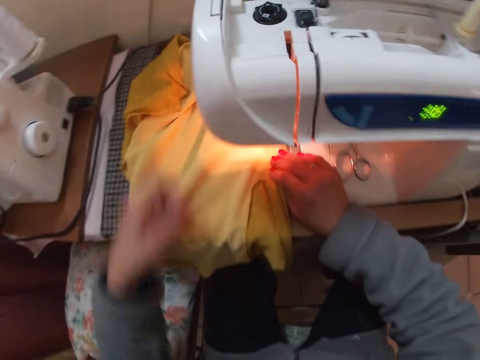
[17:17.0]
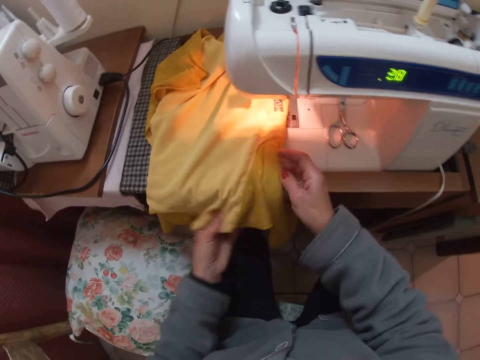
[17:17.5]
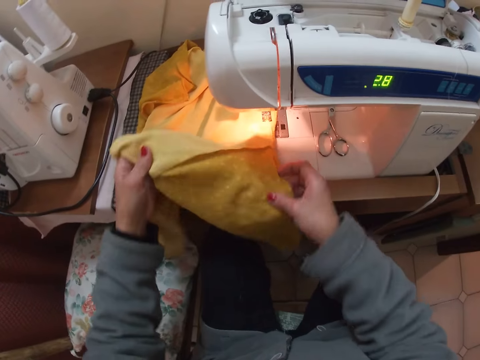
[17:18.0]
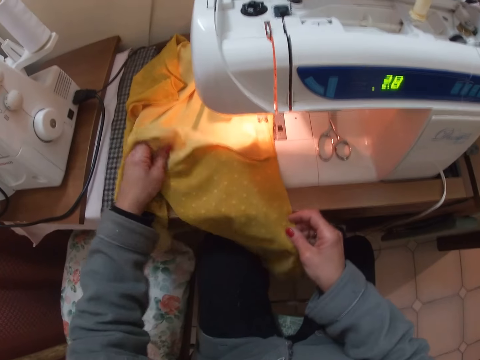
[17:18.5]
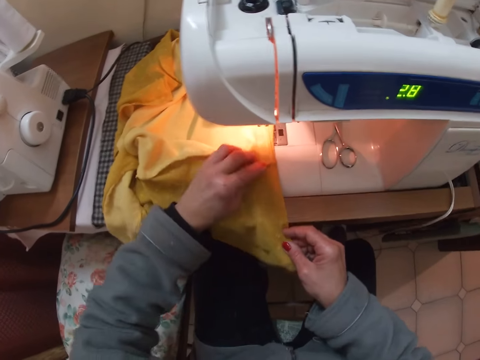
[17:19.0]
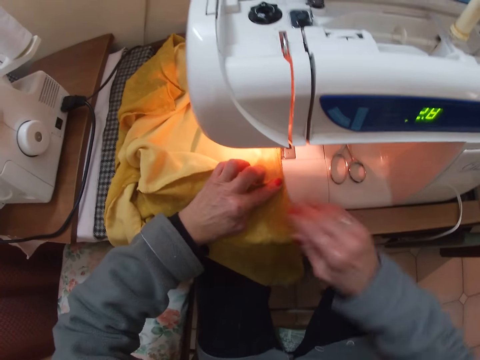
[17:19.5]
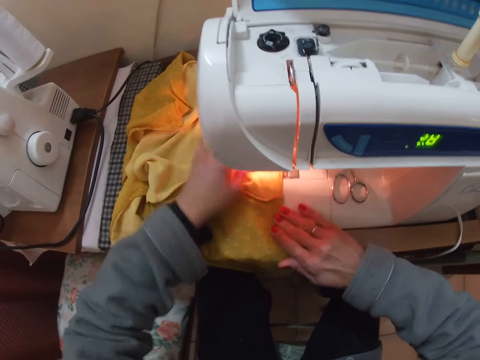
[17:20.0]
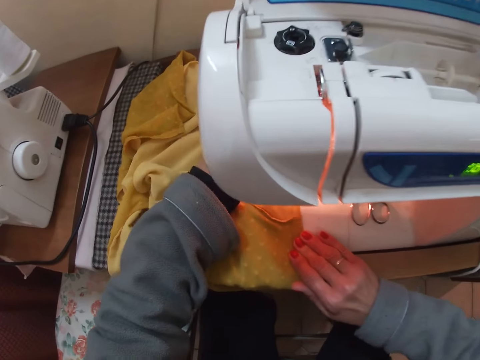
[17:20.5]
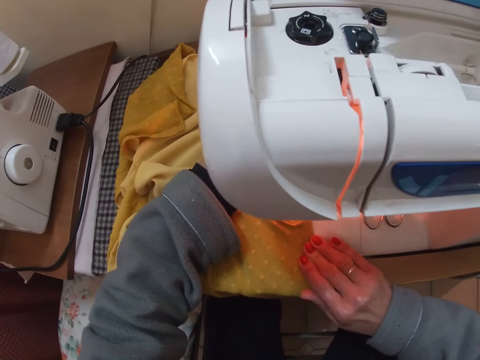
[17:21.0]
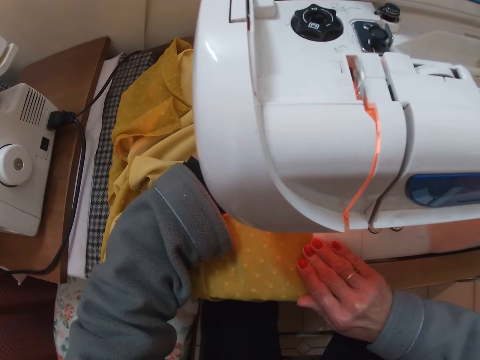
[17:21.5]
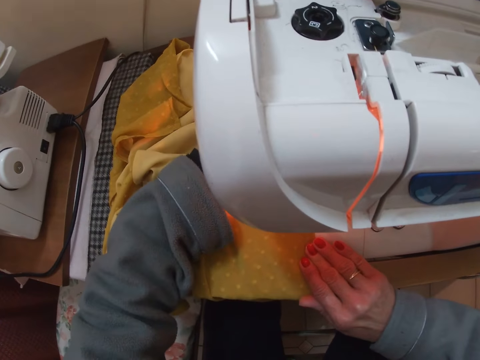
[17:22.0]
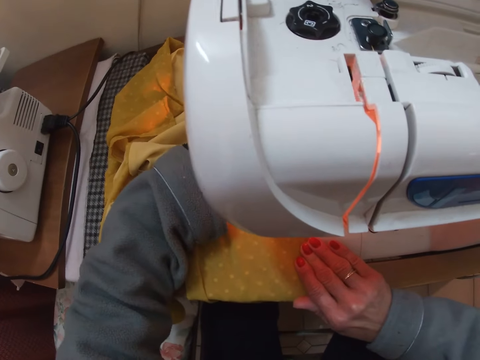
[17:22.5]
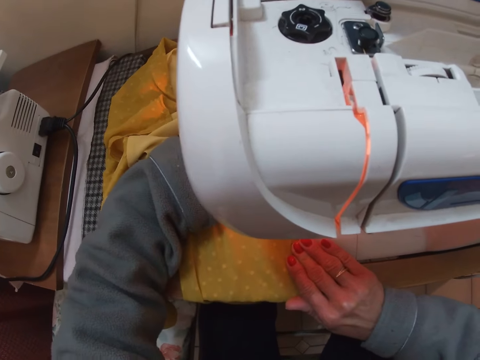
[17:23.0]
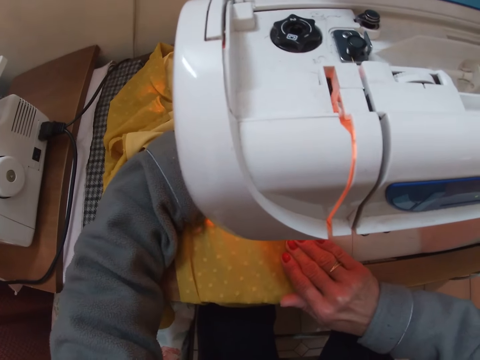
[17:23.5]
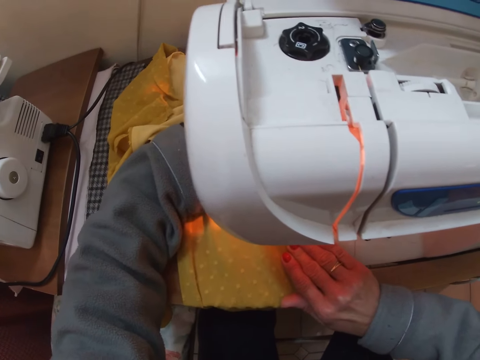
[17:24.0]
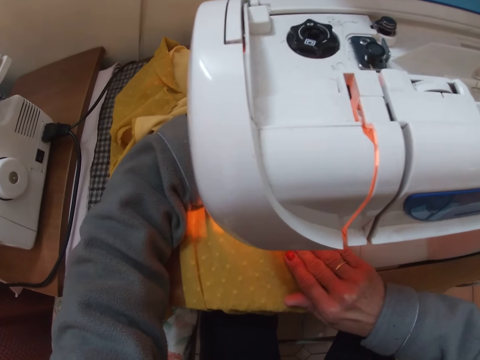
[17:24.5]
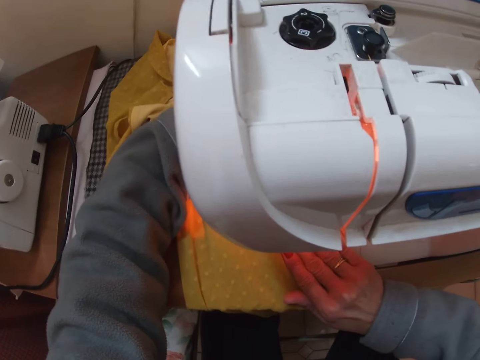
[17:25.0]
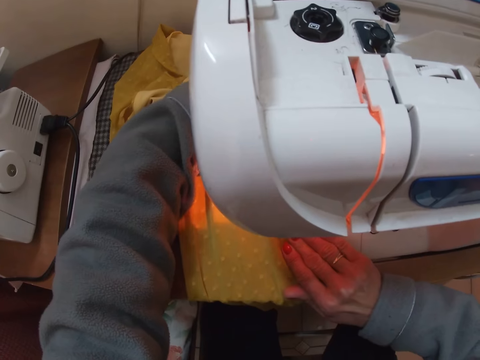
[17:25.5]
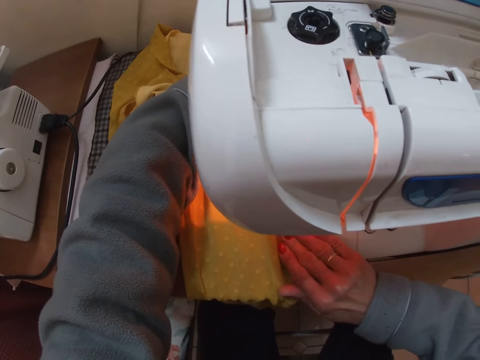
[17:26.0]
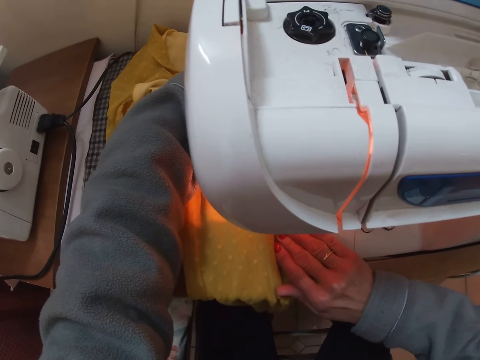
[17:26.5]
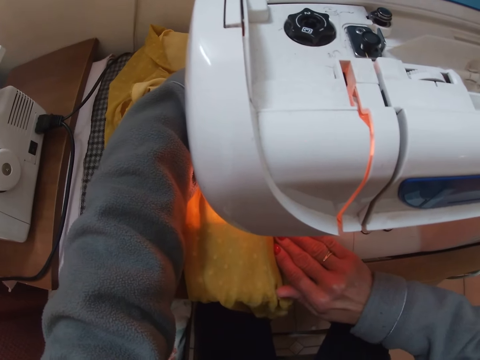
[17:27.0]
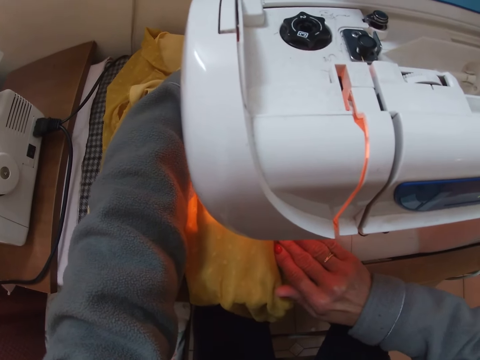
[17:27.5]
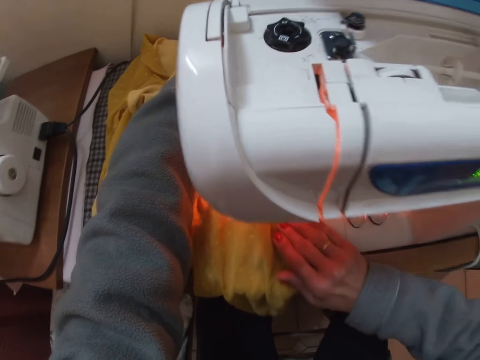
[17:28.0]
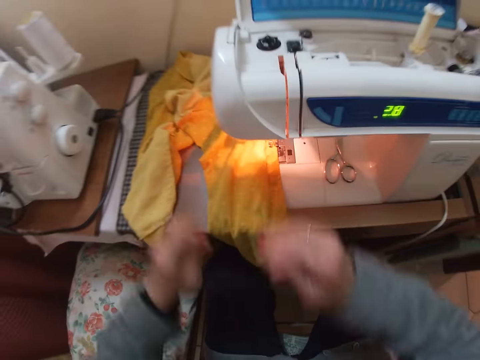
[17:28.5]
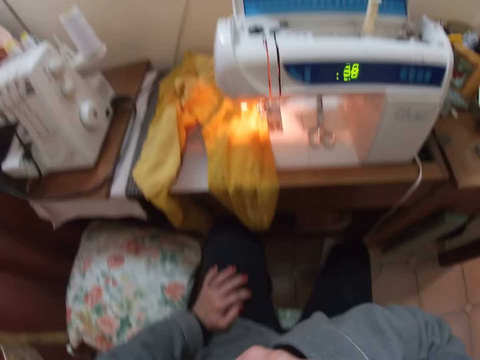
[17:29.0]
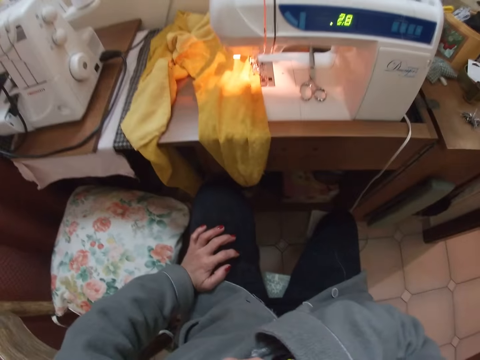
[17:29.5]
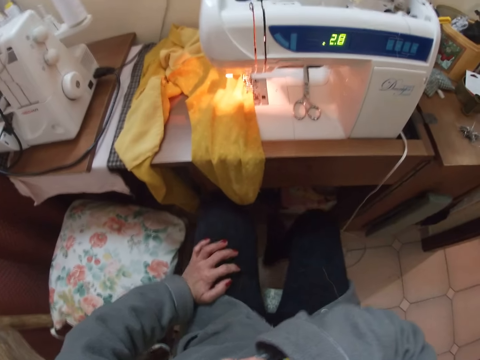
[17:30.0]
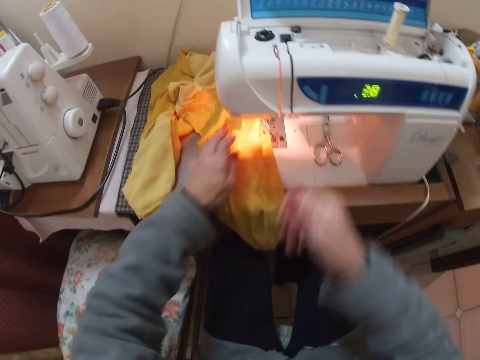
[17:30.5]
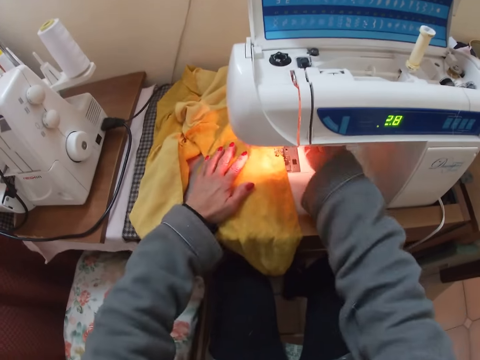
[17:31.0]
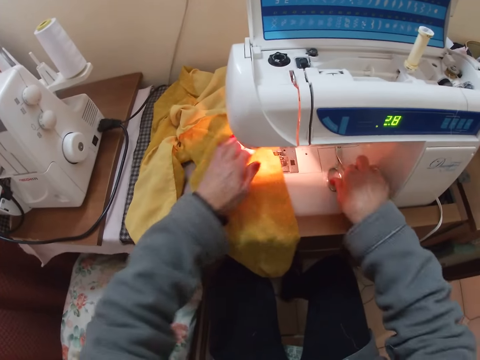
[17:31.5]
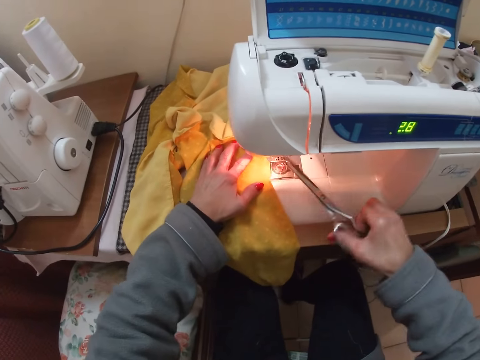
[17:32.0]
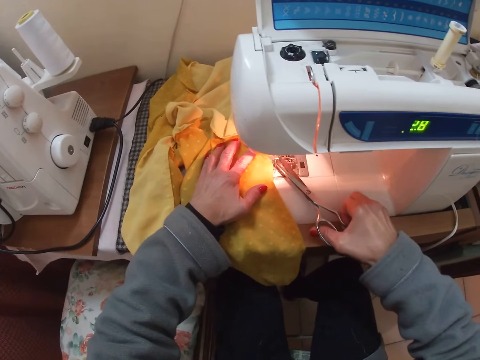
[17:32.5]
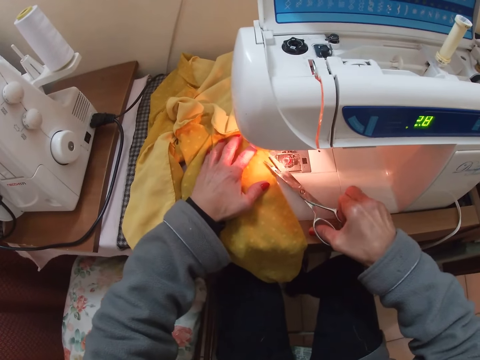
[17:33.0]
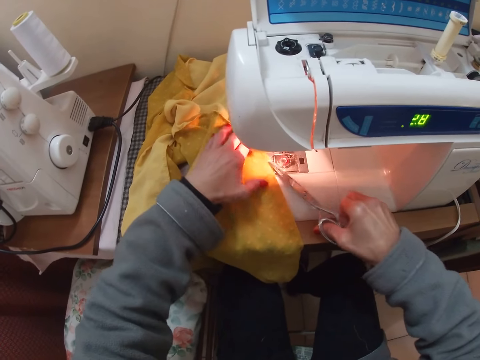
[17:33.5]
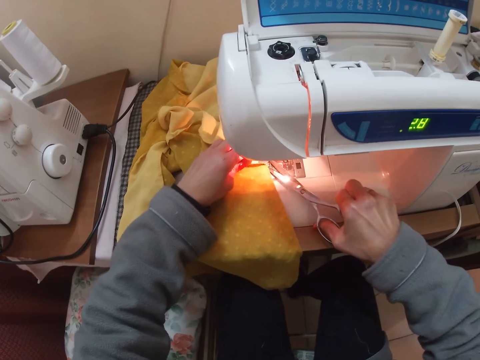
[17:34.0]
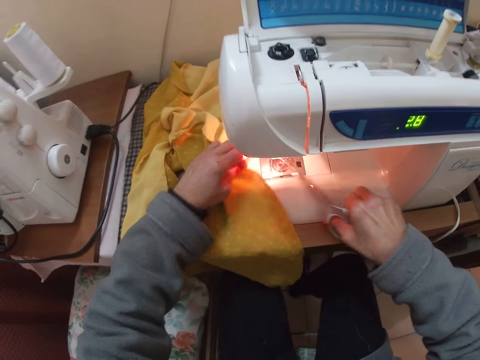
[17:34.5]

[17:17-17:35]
The camera wearer straightens the cloth. They sew the cloth. They touch her nose with her right hand. They press the lever foot presser with his right hand. They pick up the scissors from the machine. They cut threads from the cloth with the scissors.

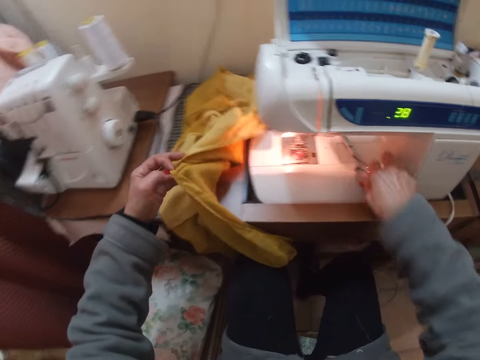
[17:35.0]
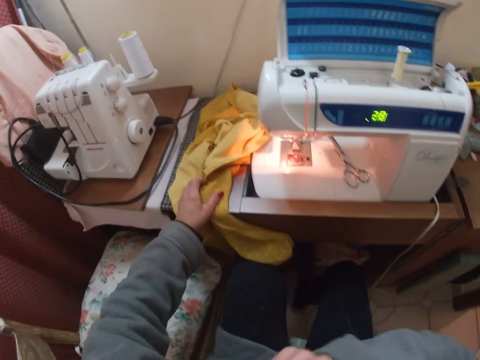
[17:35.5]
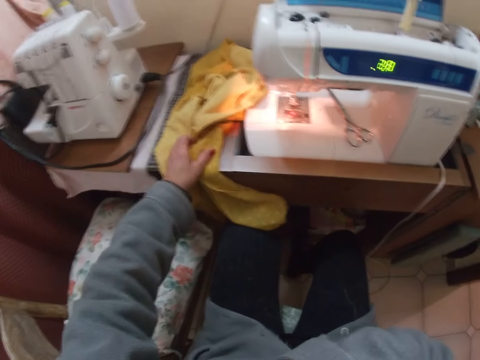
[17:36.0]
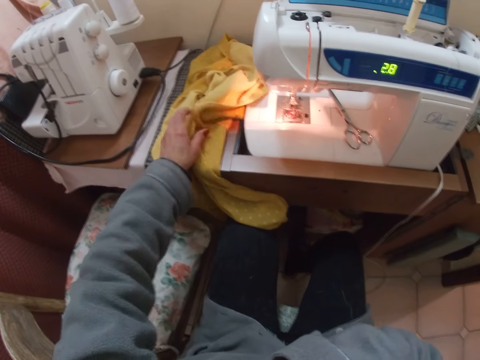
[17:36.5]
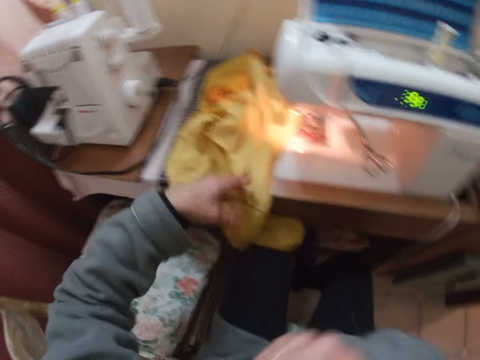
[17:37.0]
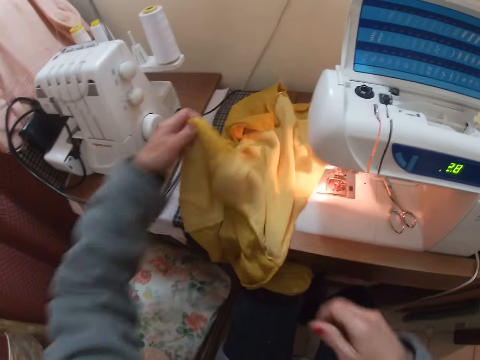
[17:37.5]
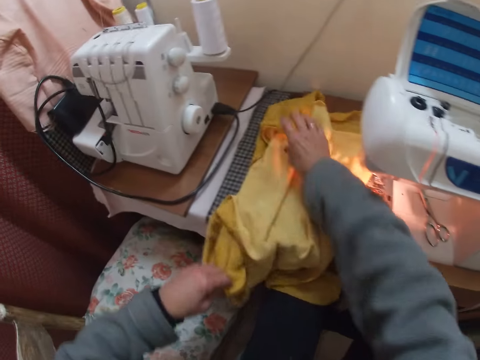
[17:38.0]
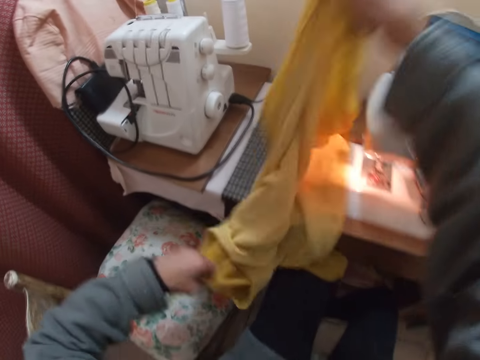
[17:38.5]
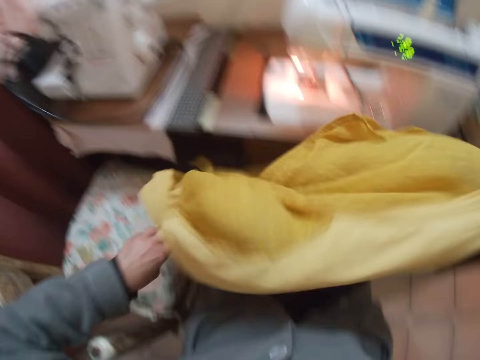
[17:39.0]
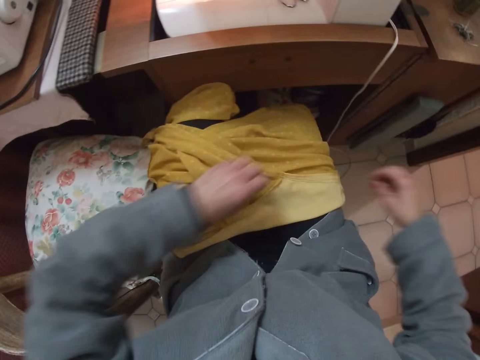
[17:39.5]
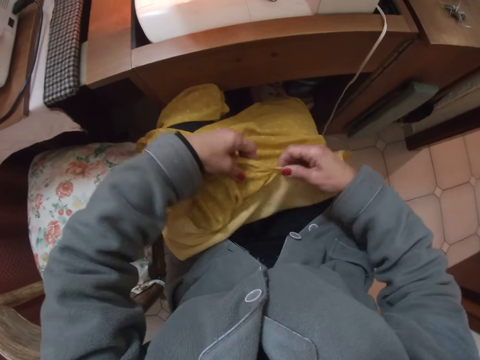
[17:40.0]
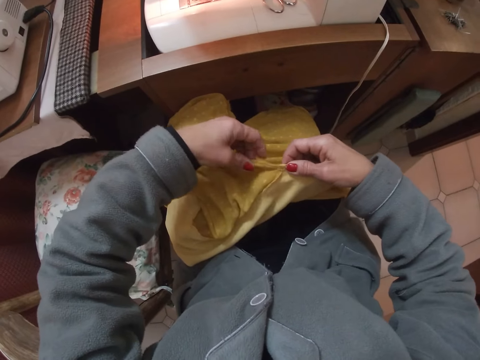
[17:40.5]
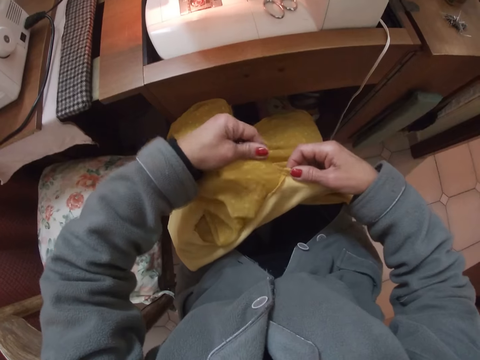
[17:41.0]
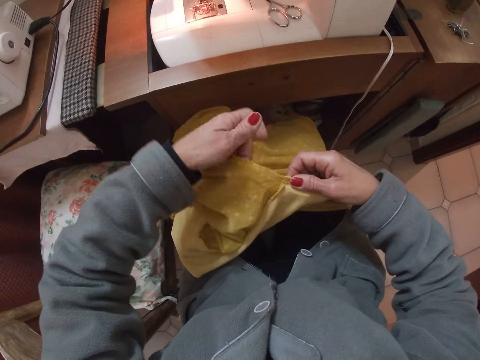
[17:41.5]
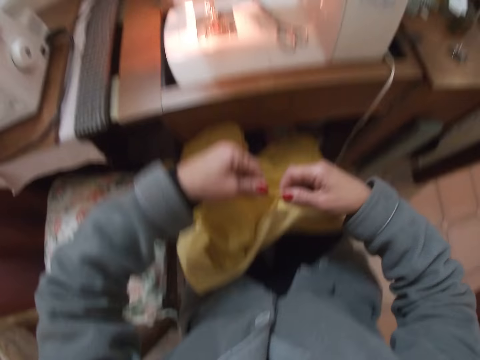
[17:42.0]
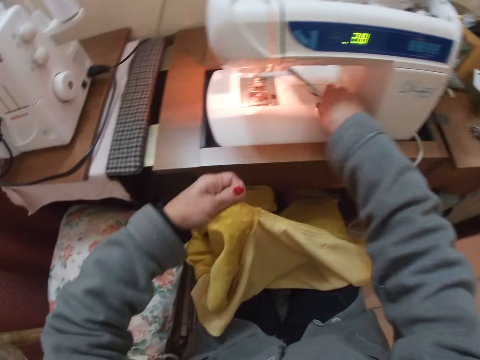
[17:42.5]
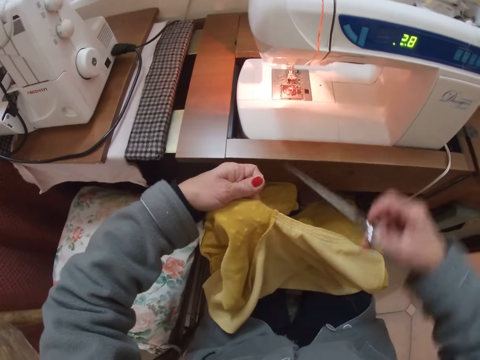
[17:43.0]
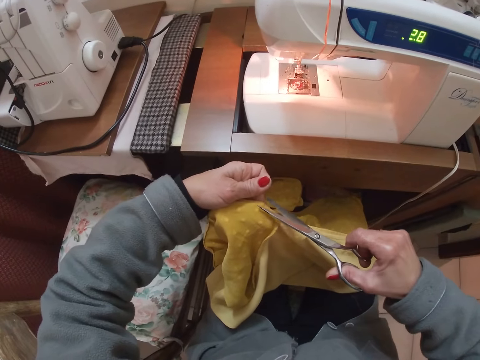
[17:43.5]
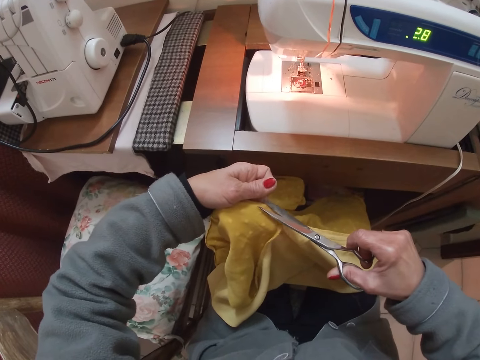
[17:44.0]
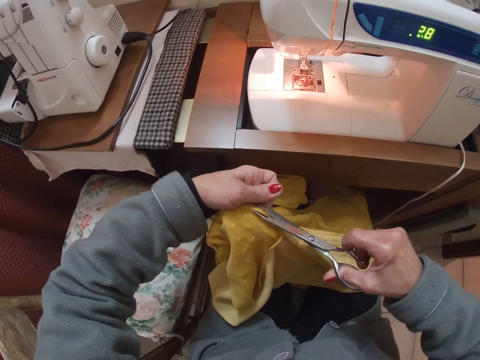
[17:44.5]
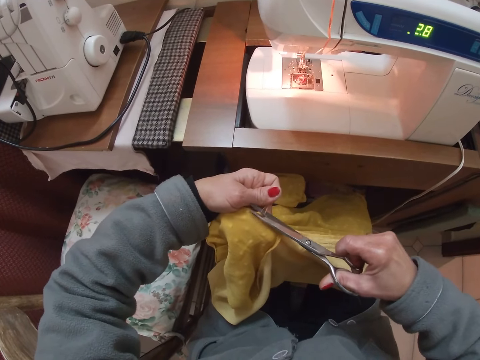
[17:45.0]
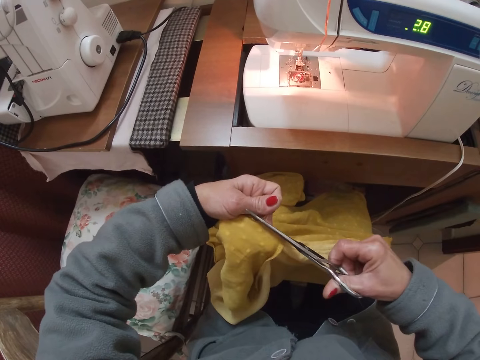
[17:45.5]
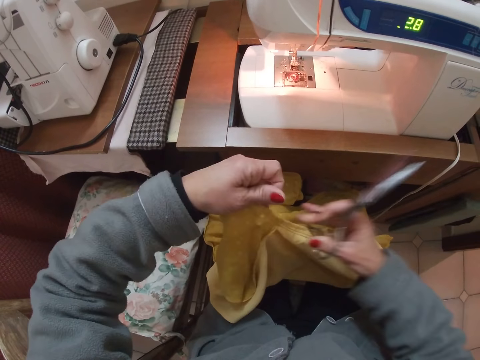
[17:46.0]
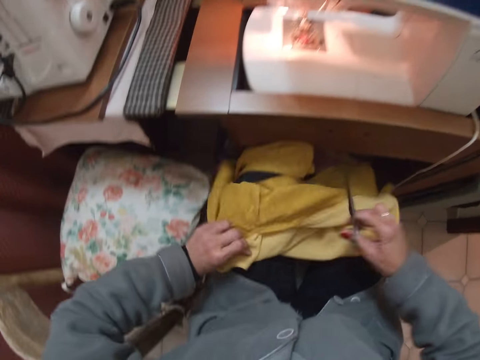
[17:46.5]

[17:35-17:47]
The camera wearer drops the scissors on the machine. She removes the cloth from the sewing machine. She touches her face with her right hand. She puts the cloth on her lap. She picks up the scissors from the machine. She cuts threads from the cloth with the scissors.
